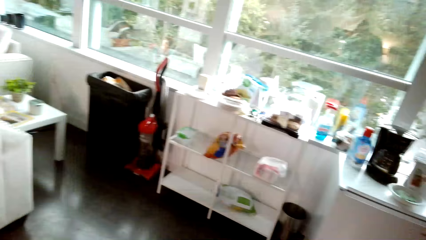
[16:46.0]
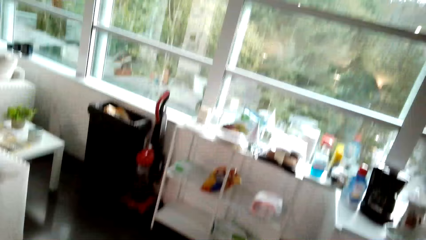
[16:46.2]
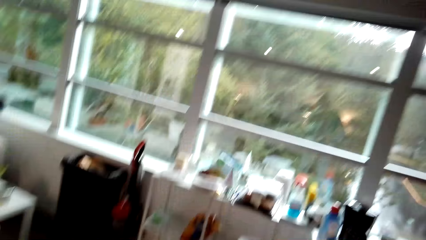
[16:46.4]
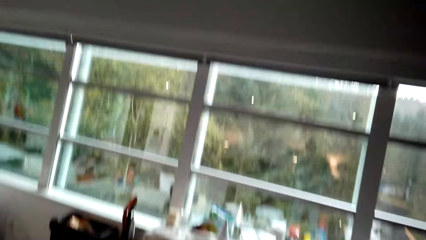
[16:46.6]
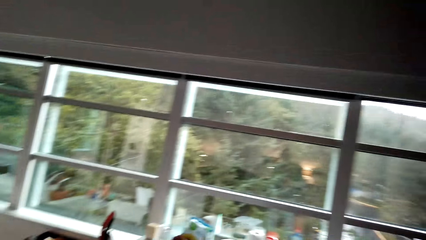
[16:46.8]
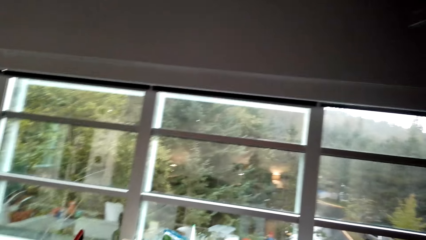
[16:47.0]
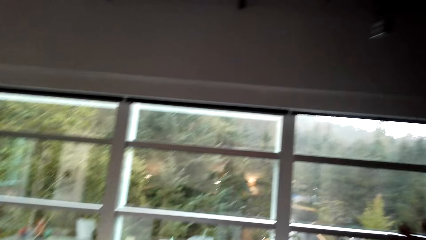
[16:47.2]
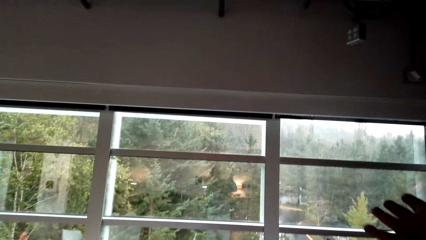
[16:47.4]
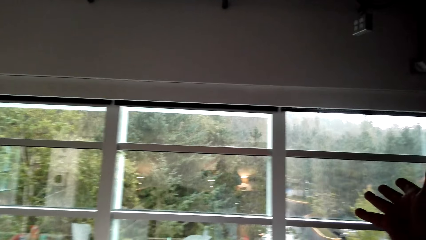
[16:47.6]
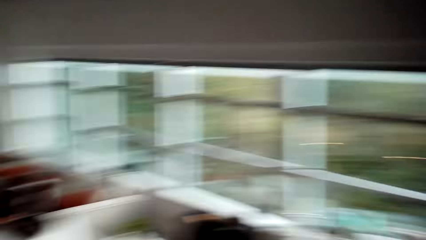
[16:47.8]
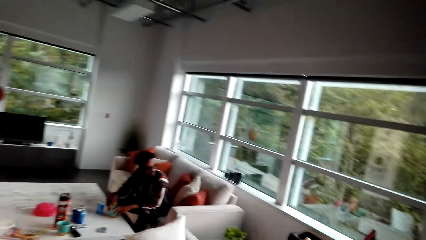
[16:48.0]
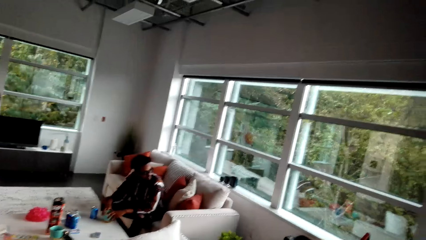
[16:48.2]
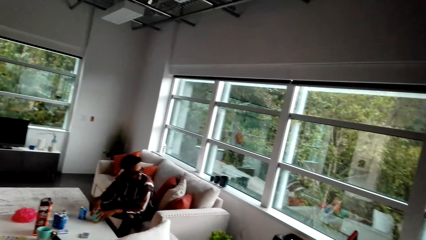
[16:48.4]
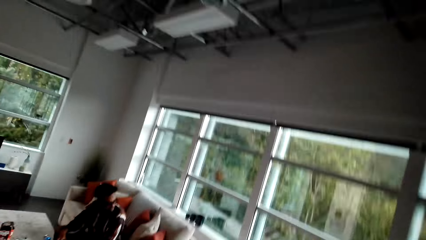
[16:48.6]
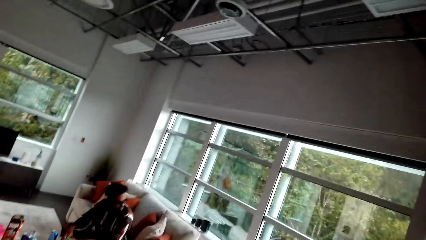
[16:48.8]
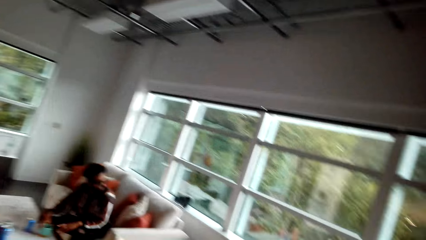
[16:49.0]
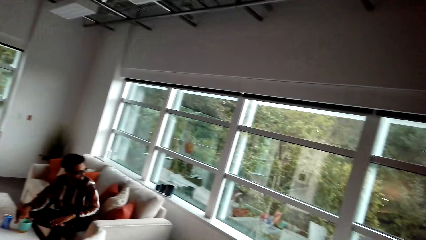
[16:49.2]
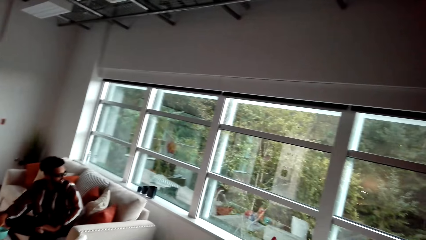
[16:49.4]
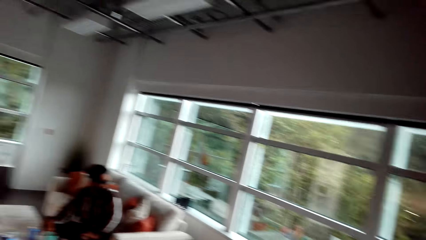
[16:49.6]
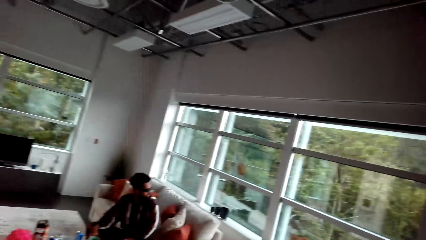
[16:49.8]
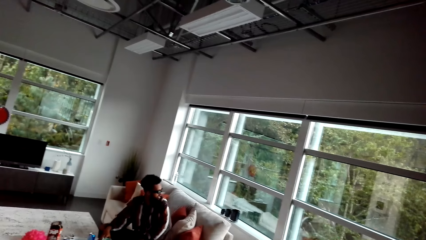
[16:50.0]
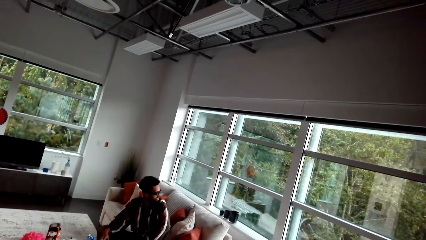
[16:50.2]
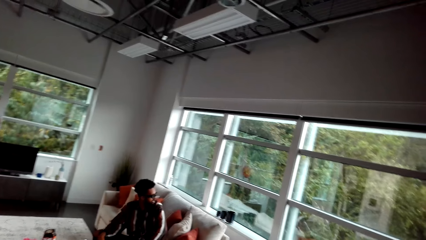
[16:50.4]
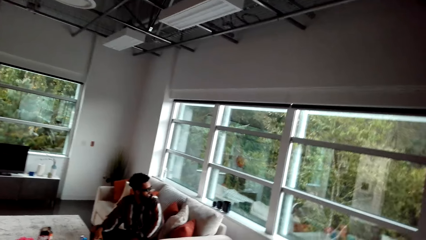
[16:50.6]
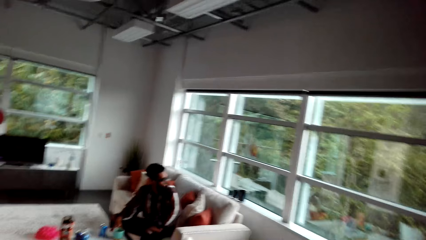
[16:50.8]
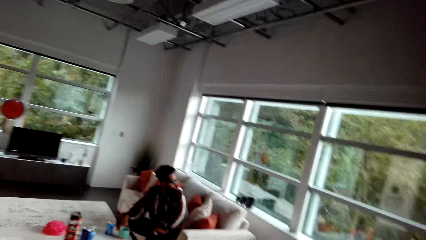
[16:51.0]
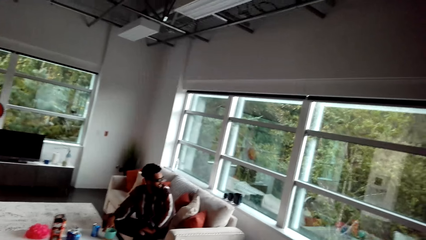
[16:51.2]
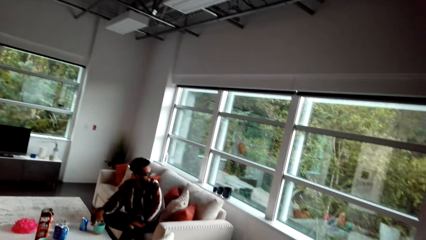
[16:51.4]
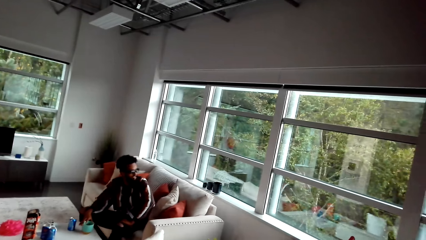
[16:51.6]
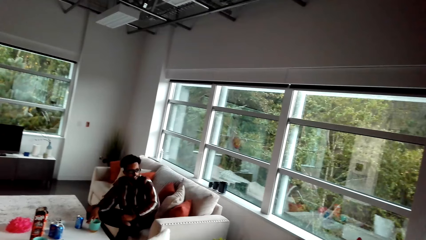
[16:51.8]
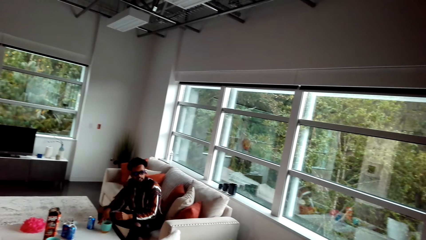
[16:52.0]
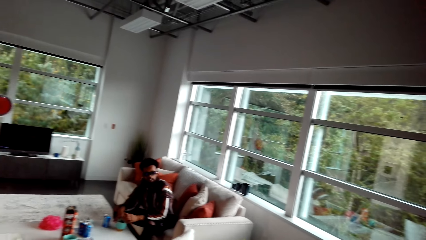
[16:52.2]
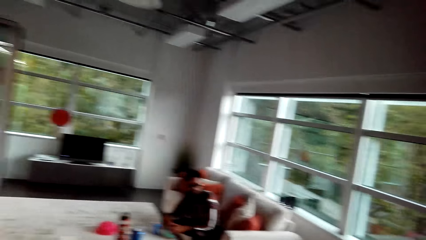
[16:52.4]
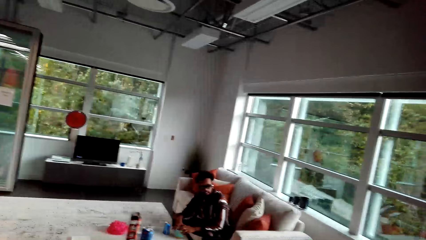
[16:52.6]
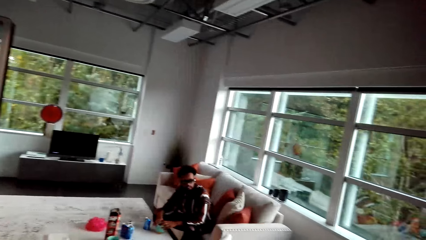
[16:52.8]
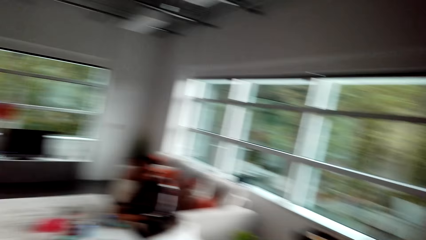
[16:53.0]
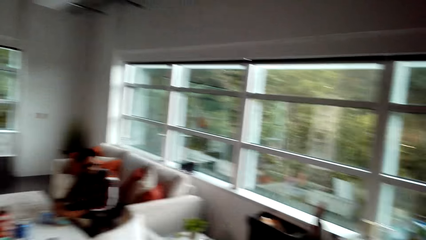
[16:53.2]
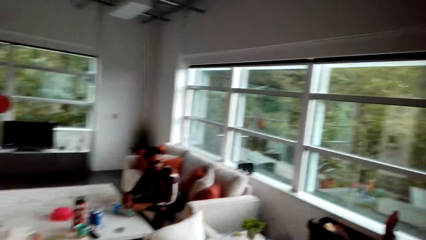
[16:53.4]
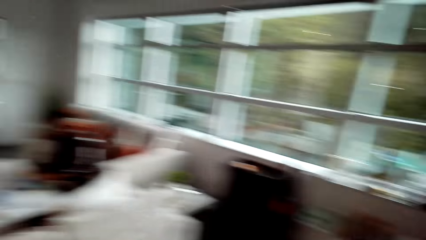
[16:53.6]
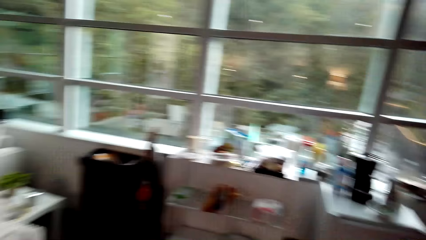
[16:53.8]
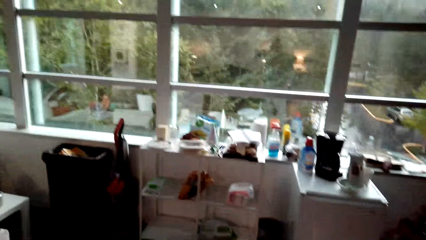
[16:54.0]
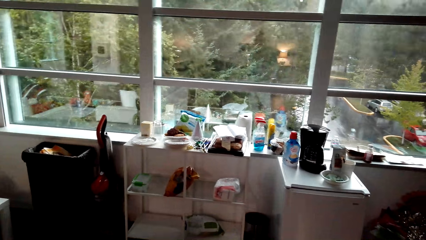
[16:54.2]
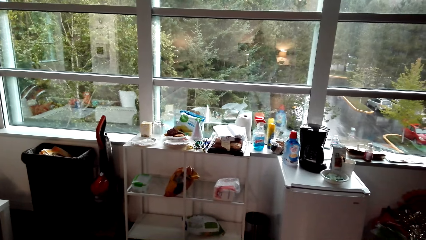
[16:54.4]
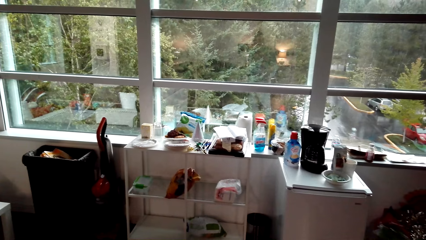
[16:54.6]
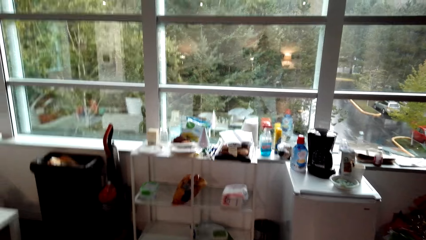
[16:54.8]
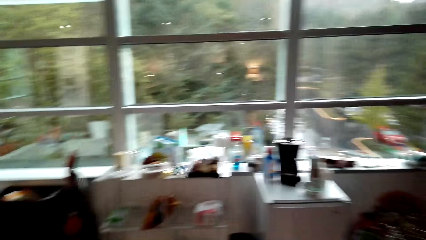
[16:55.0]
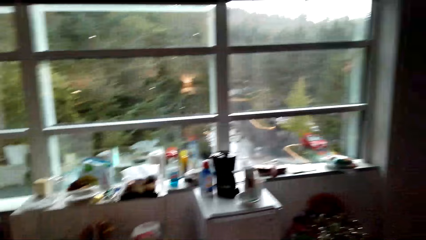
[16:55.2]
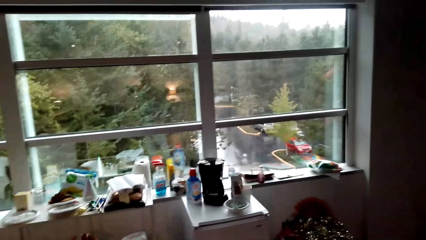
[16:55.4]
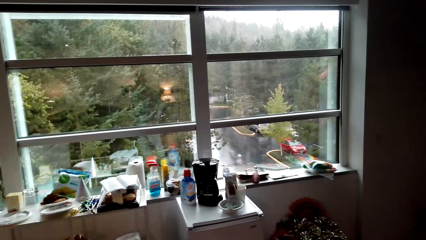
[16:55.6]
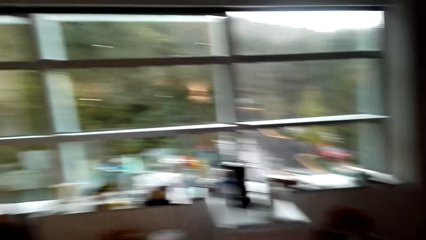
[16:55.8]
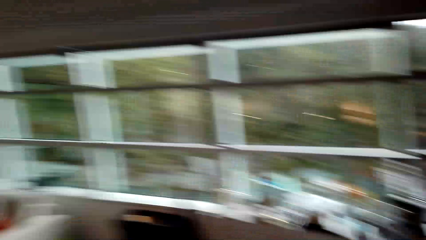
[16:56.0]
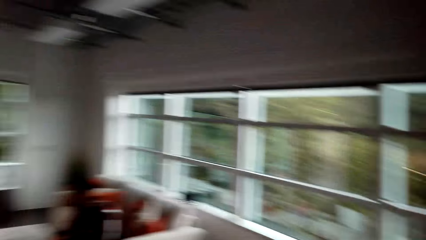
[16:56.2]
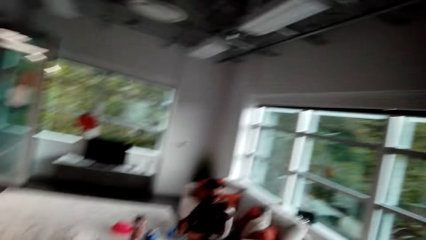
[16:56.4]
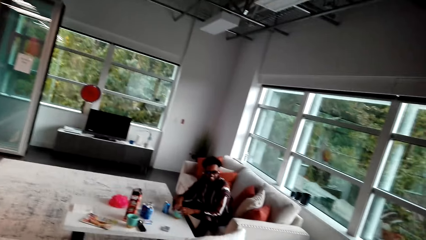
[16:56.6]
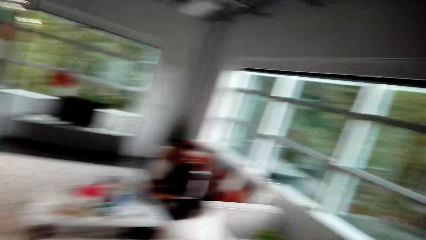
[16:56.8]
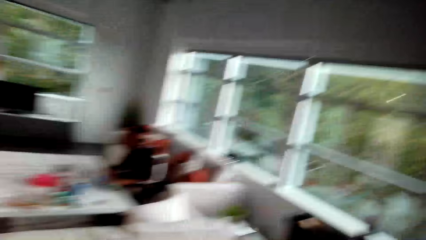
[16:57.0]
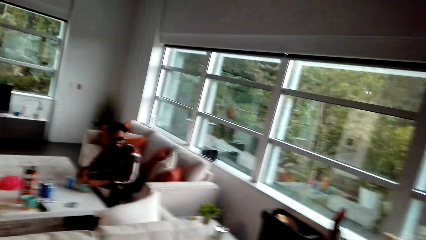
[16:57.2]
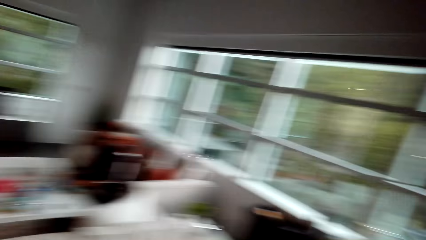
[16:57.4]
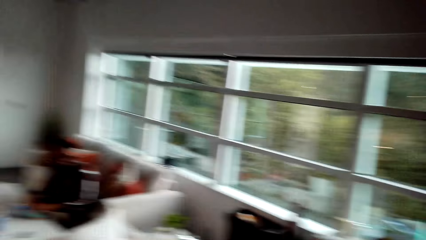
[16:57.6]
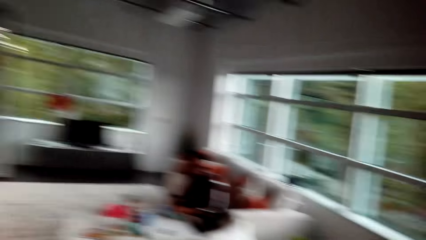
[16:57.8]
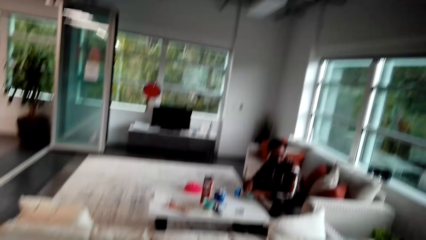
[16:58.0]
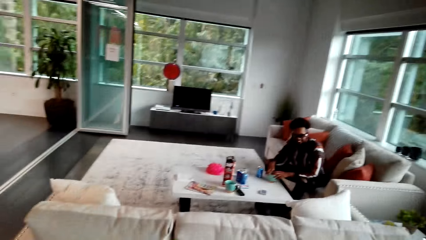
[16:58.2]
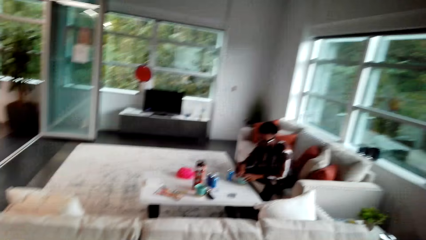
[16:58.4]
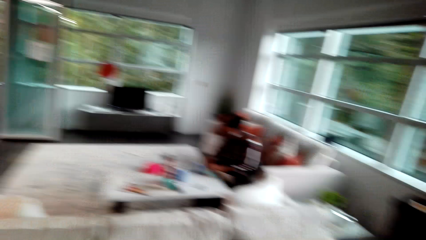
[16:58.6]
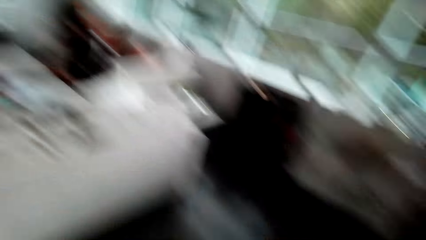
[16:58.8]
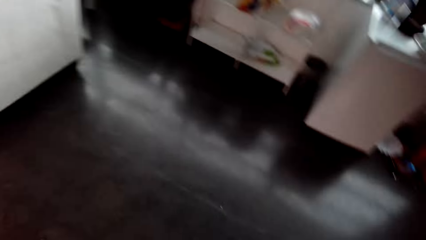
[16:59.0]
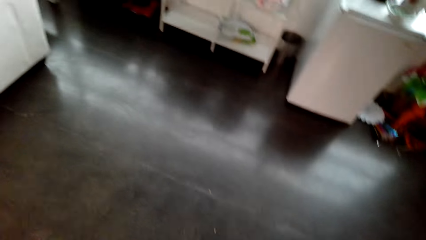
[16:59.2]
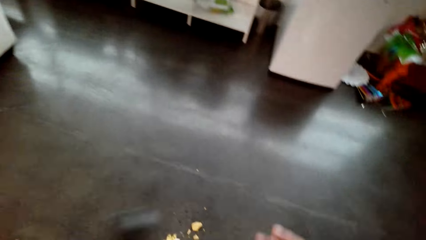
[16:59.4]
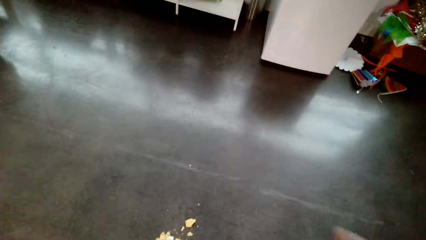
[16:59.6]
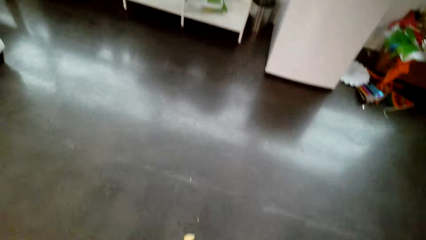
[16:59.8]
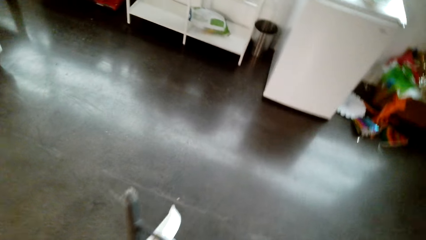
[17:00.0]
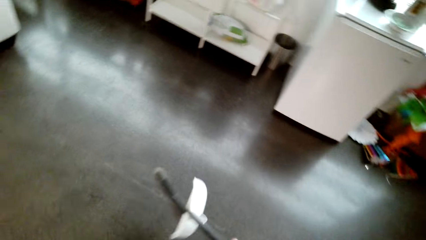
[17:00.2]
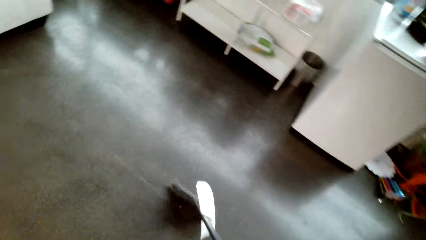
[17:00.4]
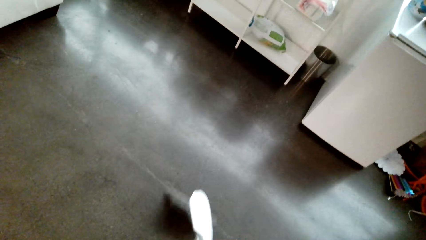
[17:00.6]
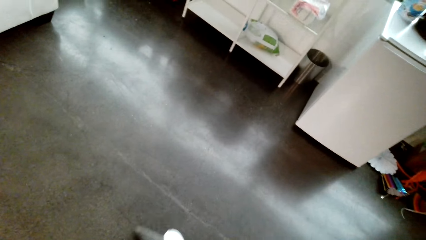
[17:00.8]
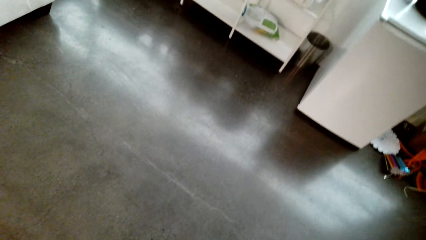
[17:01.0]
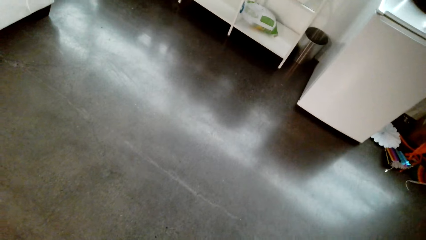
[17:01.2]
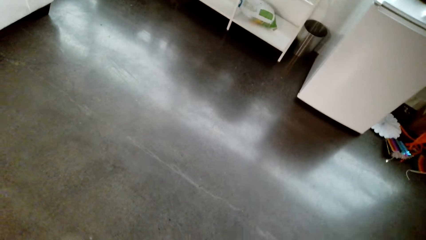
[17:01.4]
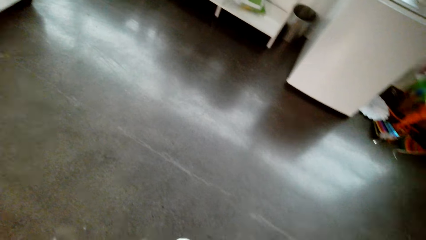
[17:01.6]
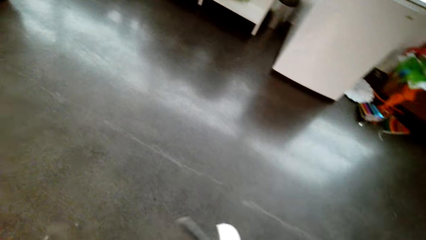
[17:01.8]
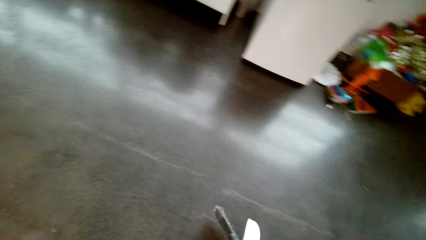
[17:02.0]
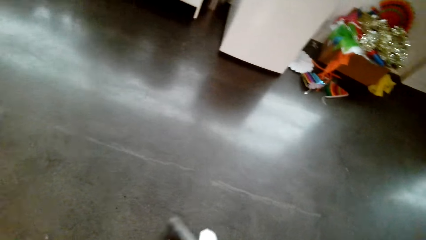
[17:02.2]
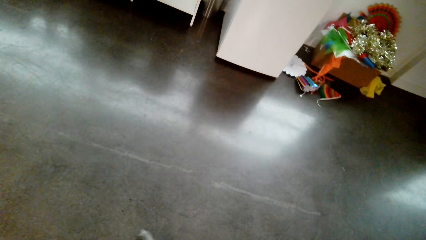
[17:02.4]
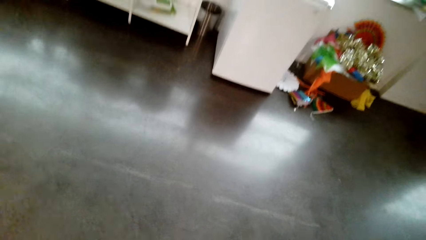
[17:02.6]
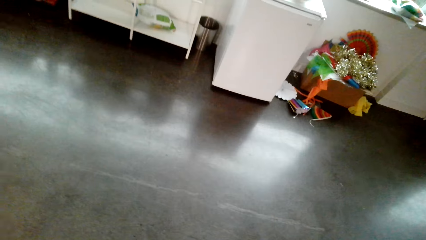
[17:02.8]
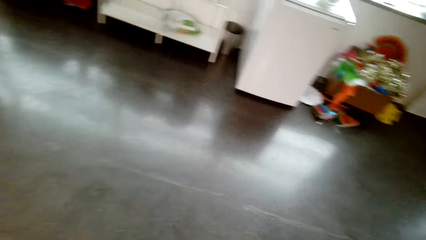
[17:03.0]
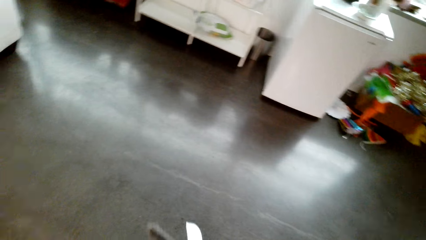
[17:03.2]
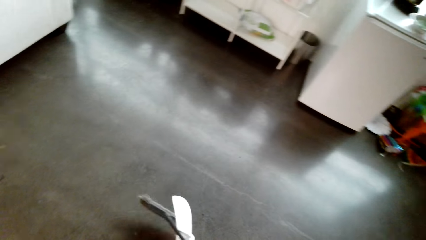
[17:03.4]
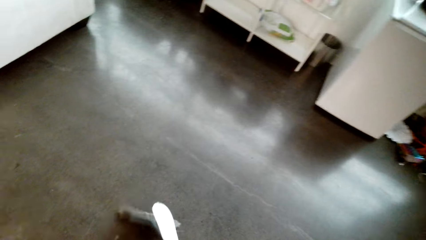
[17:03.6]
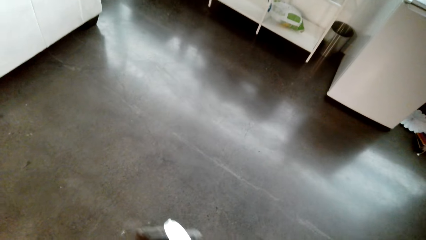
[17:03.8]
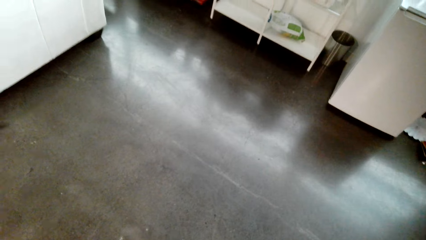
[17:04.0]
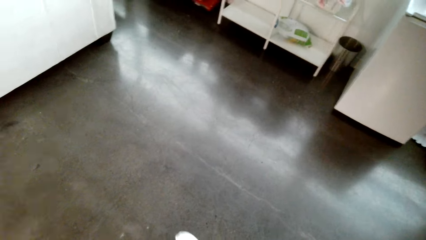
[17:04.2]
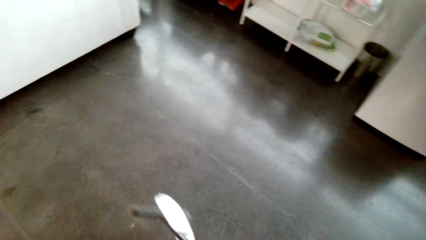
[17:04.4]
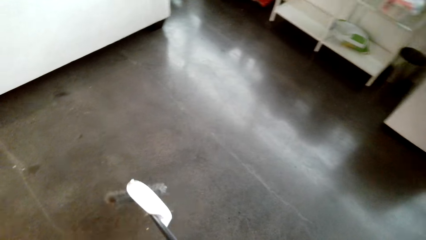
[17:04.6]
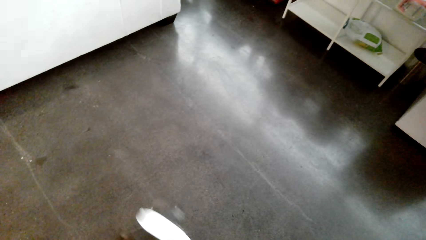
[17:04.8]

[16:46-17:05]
The camera wearer looks outside the window. They sweep the floor.
